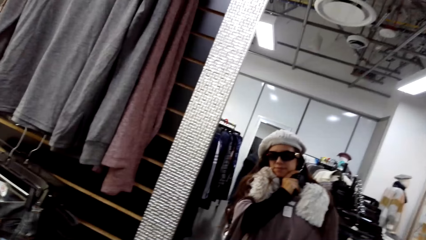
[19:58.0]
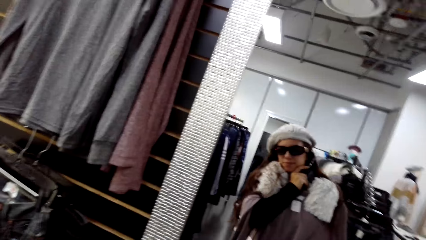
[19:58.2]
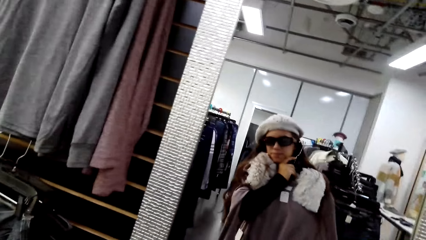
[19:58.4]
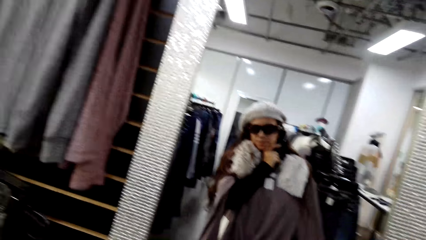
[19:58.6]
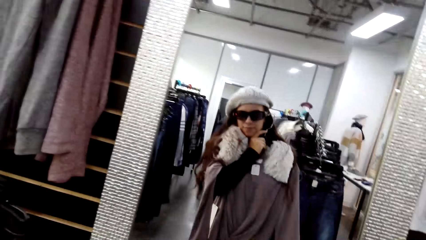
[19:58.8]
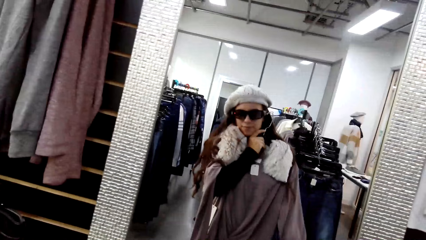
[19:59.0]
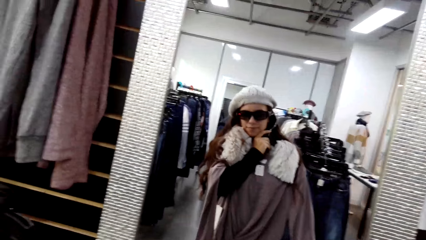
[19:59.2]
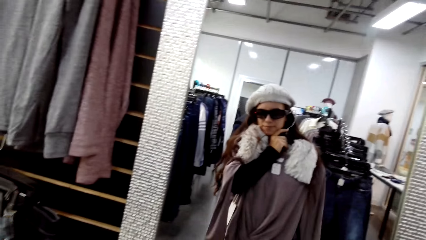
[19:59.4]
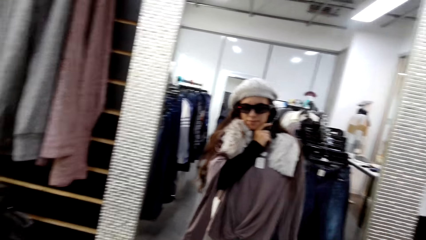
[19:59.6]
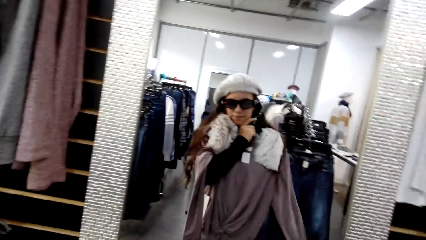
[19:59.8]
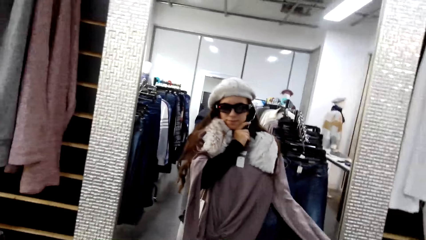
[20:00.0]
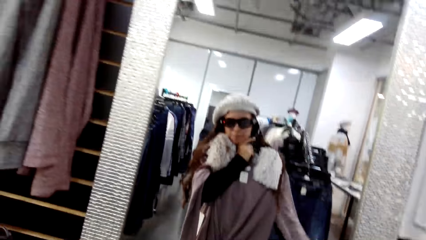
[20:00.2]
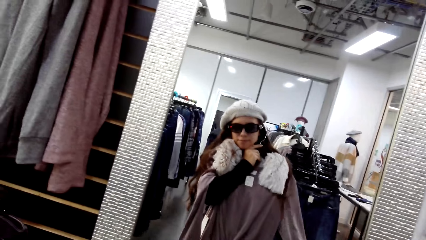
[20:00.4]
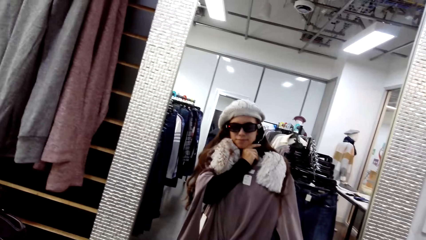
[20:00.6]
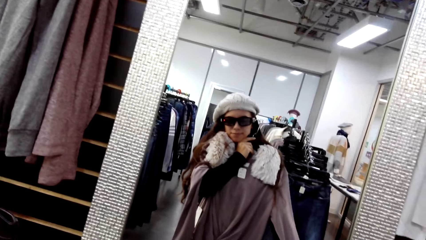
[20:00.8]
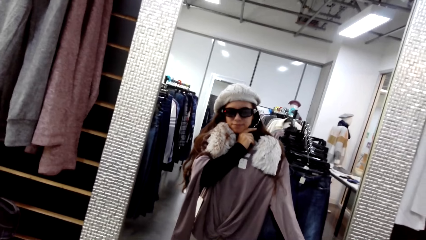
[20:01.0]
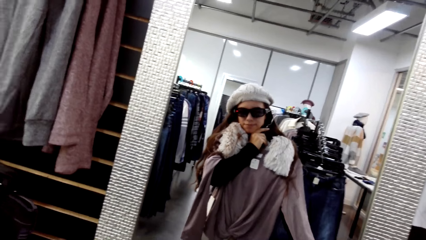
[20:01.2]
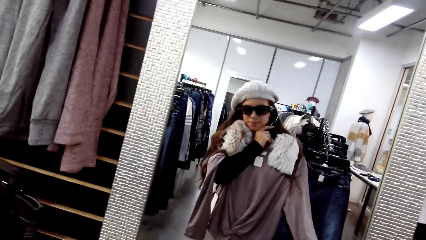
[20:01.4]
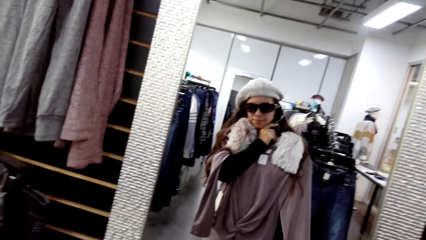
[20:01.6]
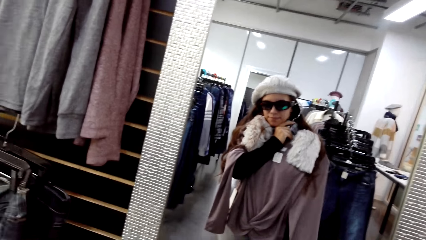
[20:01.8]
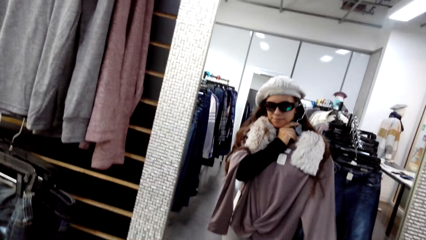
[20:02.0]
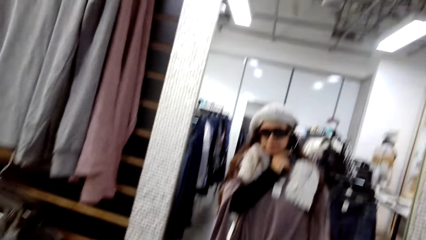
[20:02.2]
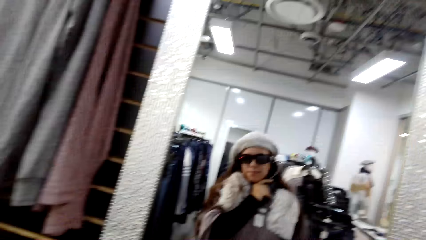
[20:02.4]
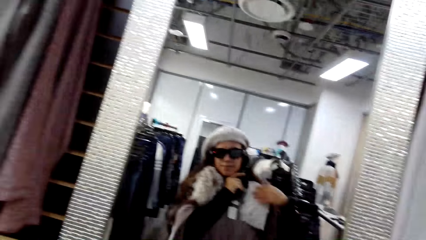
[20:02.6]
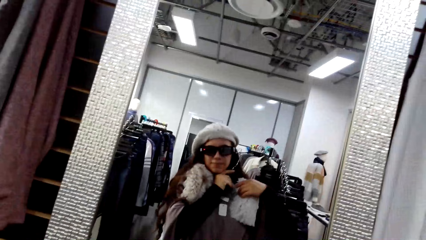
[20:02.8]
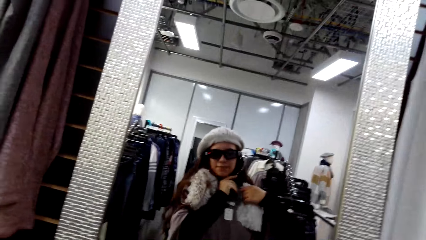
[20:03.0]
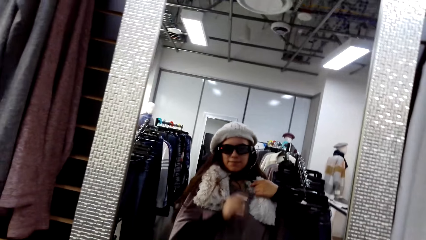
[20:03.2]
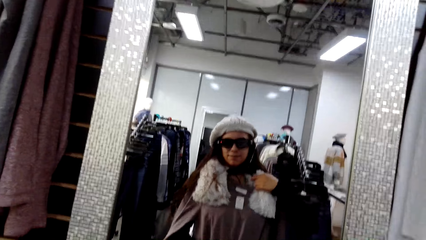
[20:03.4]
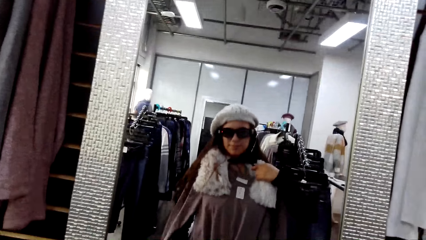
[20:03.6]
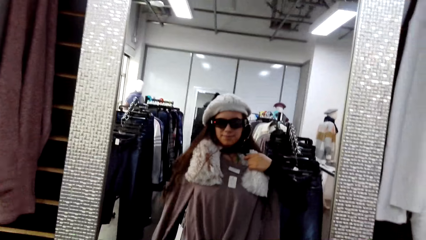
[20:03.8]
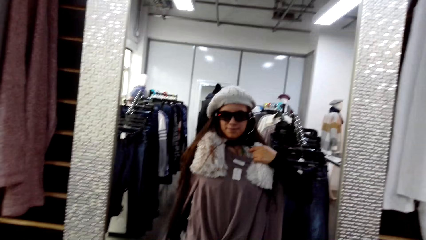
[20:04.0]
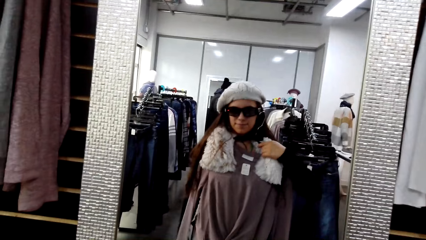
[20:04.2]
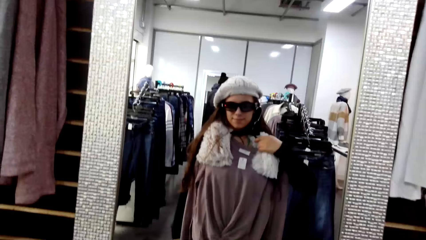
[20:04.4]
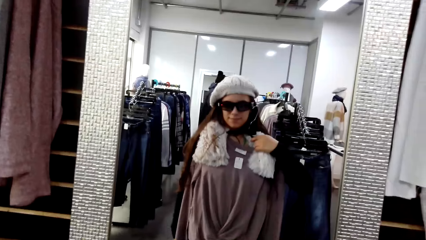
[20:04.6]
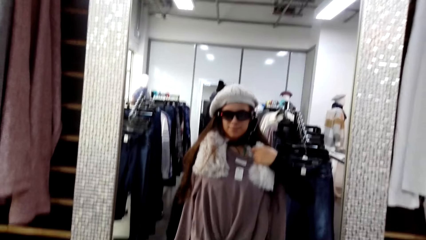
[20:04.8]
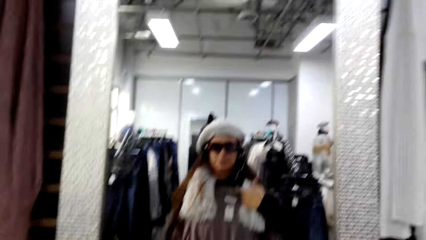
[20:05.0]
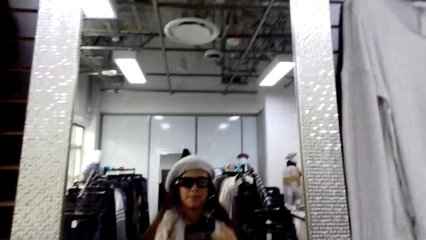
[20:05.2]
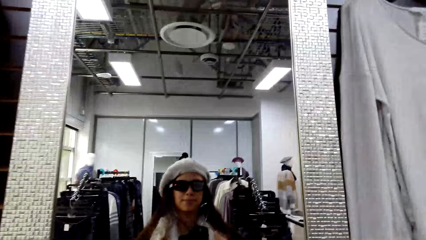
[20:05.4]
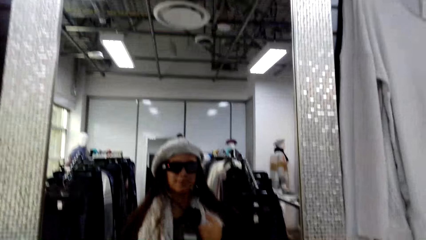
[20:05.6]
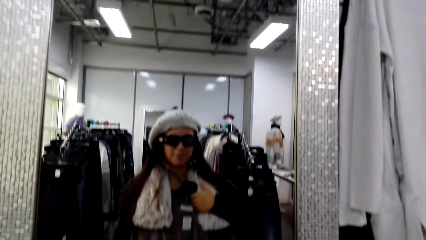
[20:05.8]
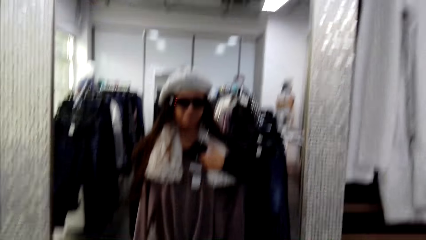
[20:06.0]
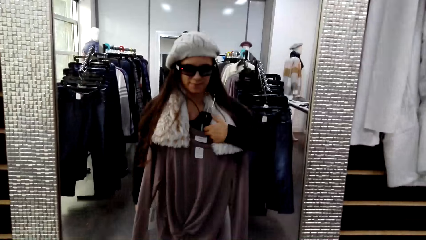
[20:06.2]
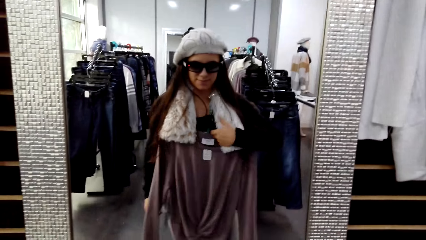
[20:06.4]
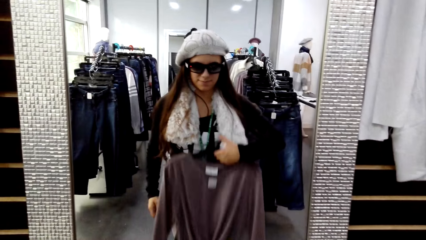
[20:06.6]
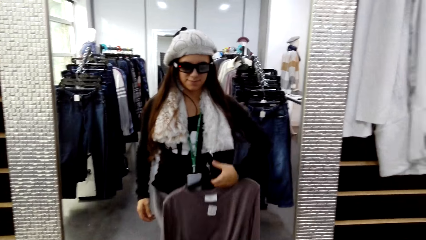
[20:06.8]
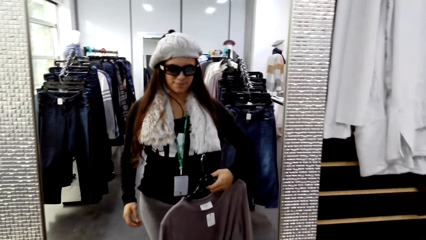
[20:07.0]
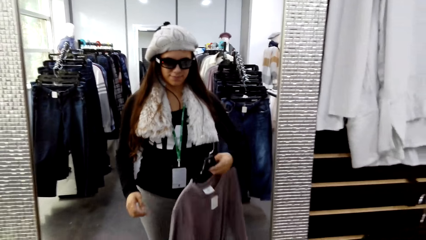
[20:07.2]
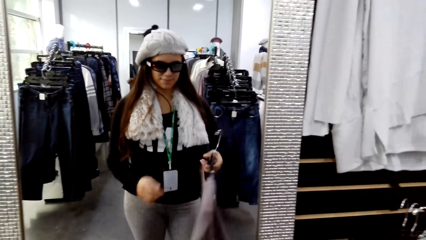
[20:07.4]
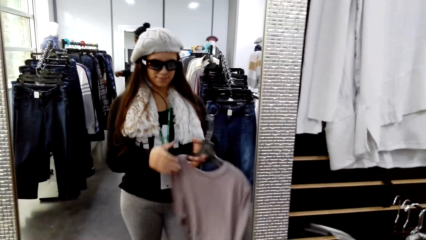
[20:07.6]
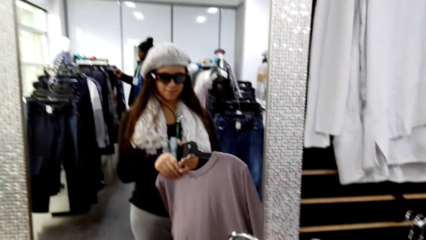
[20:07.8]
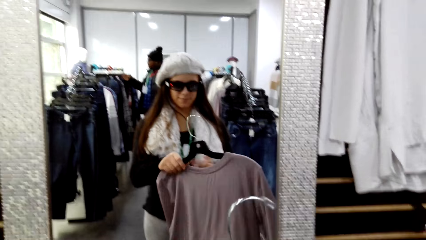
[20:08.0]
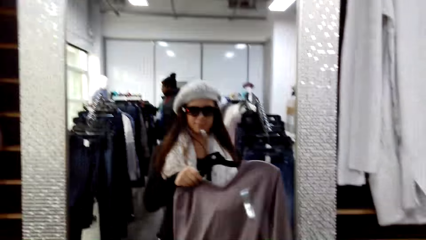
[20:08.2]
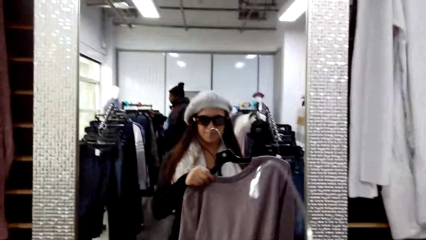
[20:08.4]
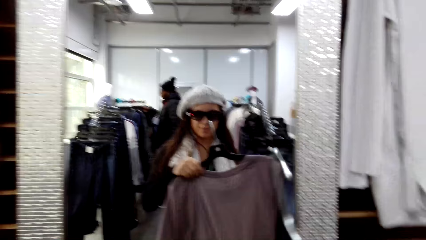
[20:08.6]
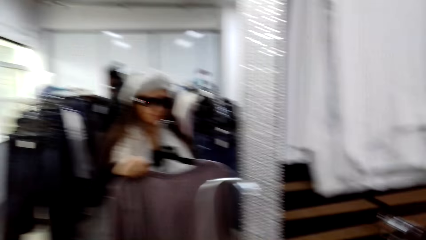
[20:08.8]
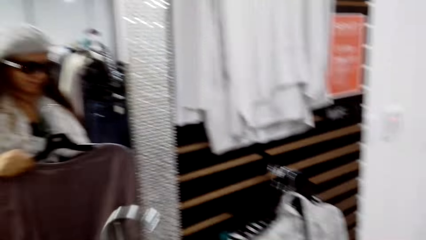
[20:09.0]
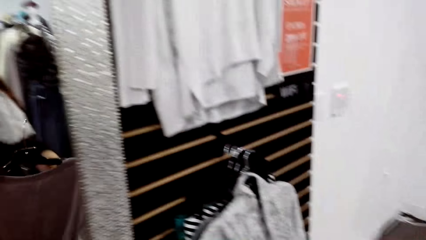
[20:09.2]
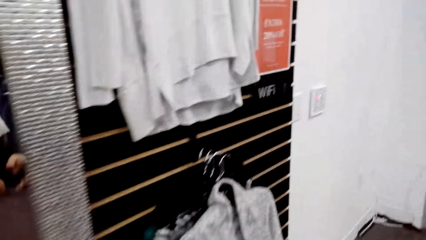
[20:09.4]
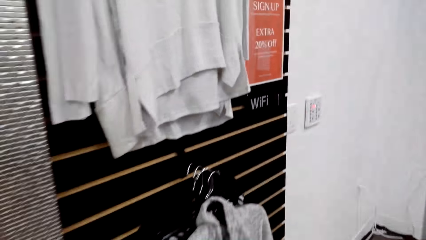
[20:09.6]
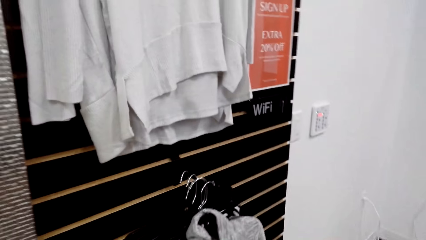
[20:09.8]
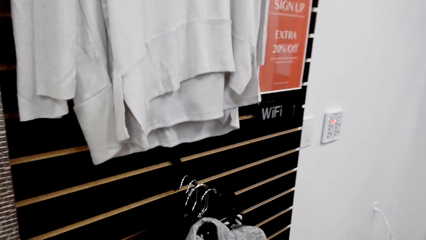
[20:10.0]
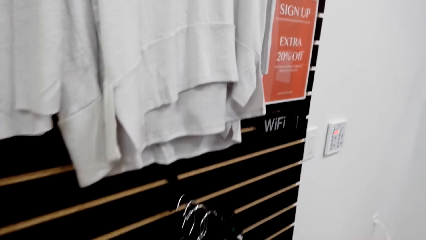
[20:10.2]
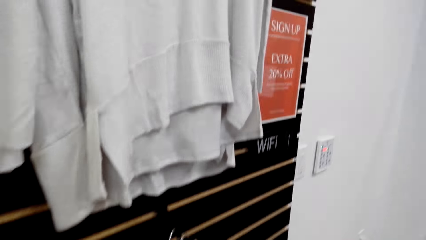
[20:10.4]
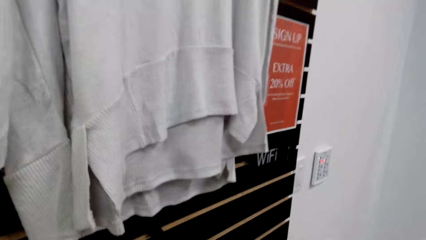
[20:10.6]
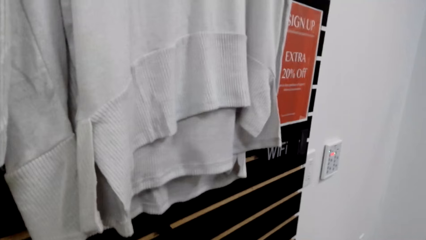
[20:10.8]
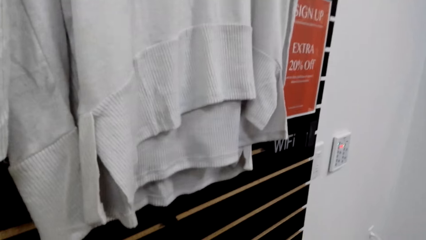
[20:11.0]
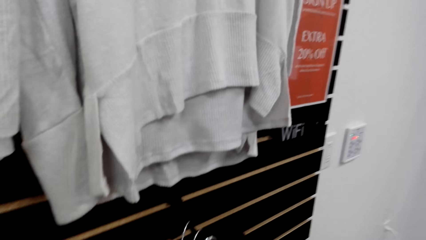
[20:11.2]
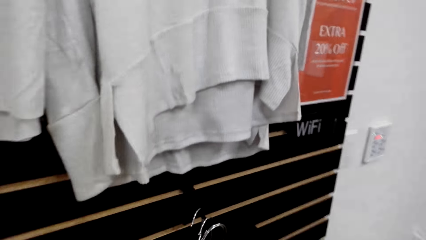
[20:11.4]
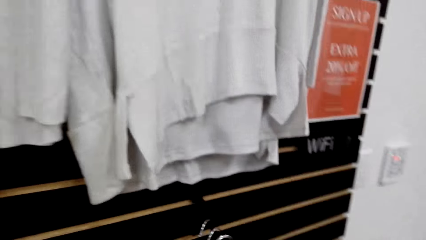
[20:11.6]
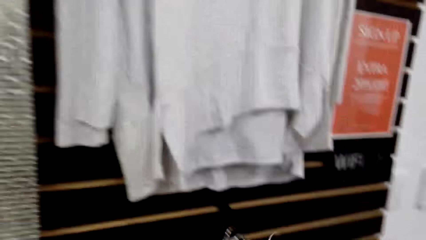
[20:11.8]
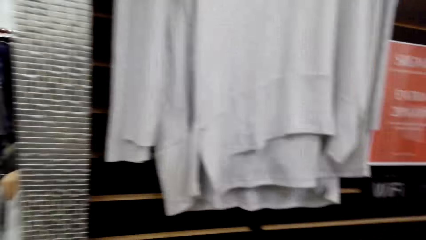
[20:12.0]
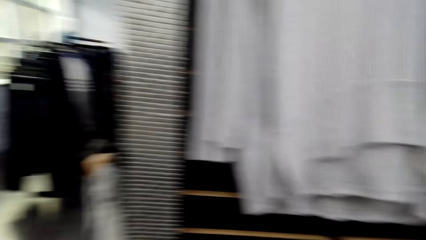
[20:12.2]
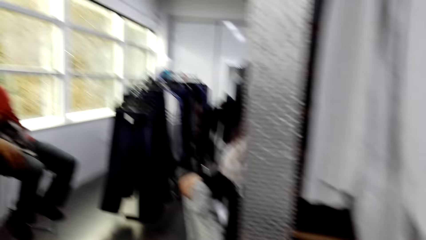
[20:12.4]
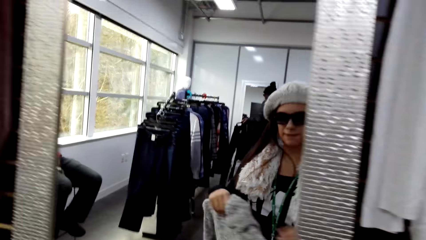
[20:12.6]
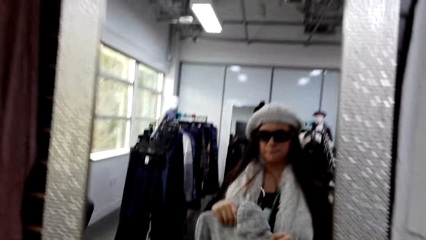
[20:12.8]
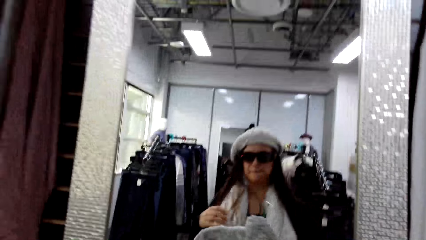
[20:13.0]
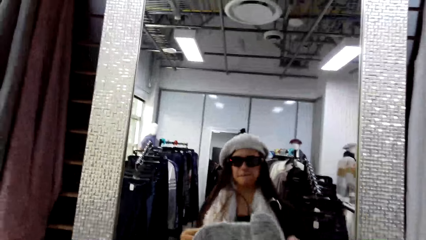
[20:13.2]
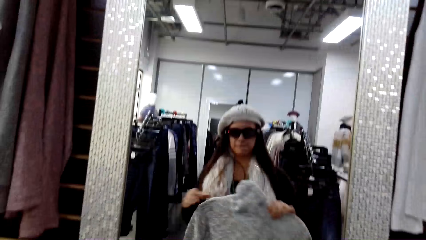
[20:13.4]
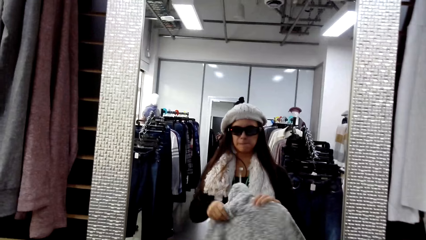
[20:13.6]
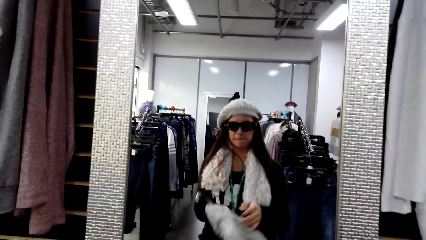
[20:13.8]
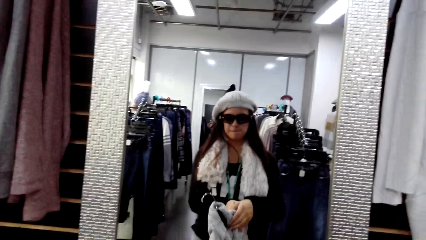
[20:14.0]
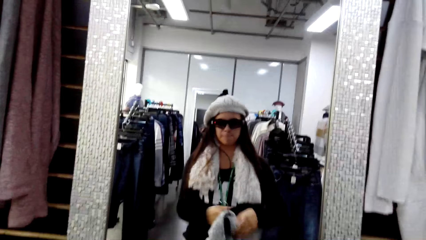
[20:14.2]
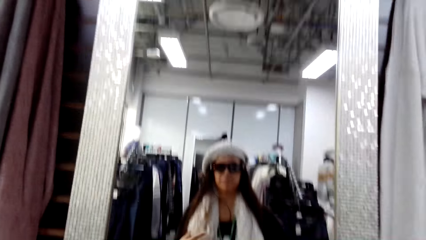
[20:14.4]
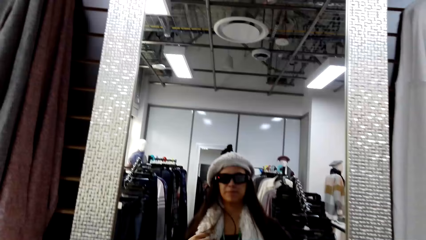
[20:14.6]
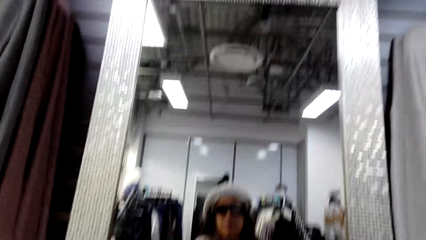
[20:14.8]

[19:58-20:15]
The camera wearer turns the t-shirt. They return the t-shirt.
